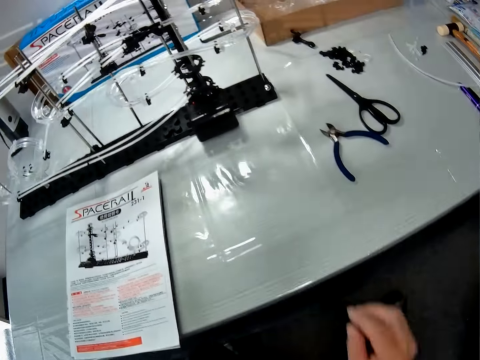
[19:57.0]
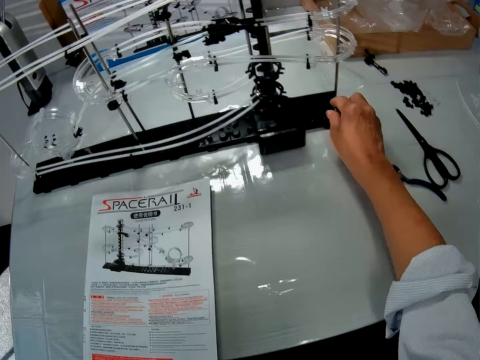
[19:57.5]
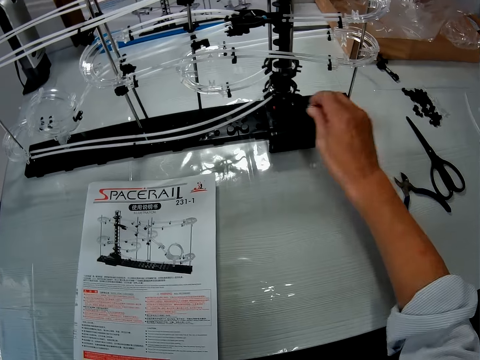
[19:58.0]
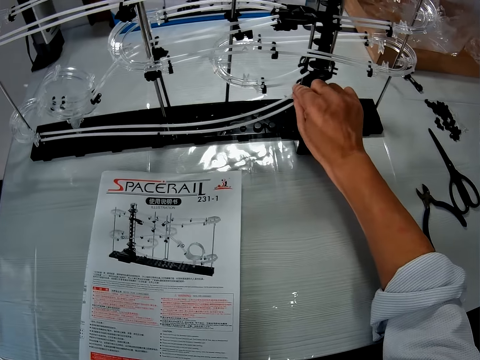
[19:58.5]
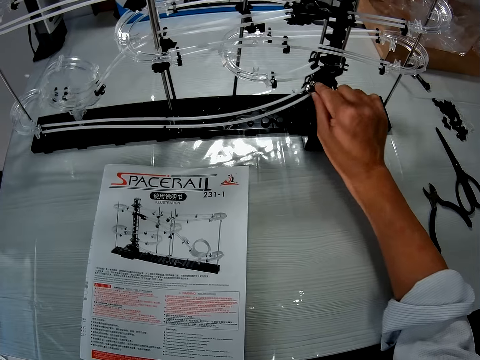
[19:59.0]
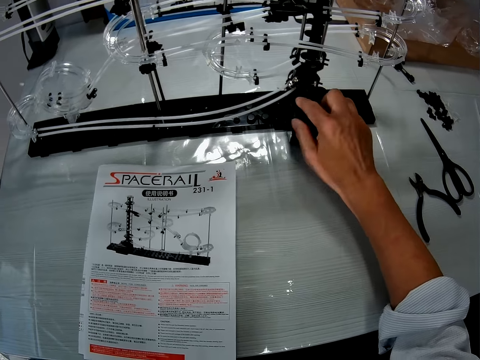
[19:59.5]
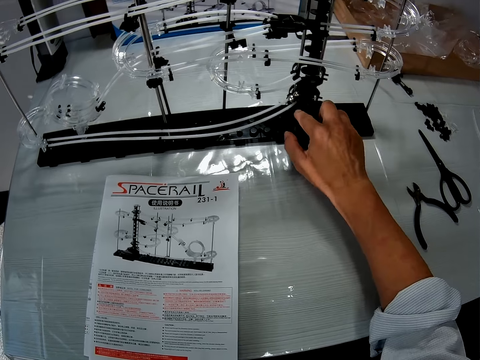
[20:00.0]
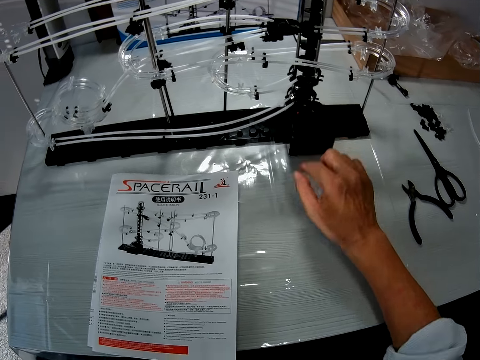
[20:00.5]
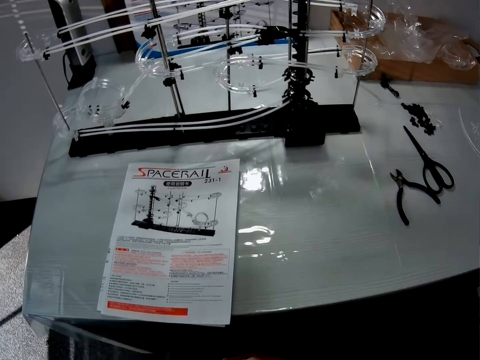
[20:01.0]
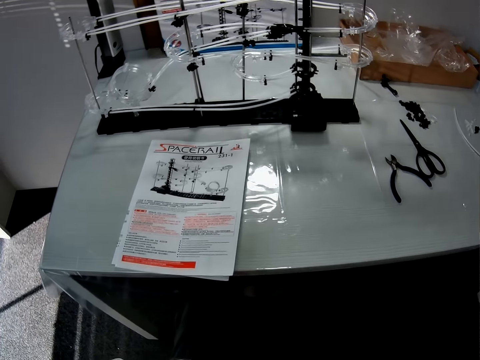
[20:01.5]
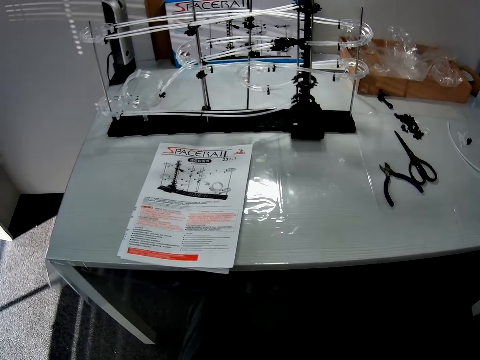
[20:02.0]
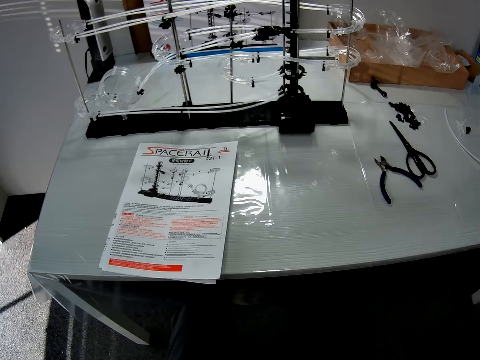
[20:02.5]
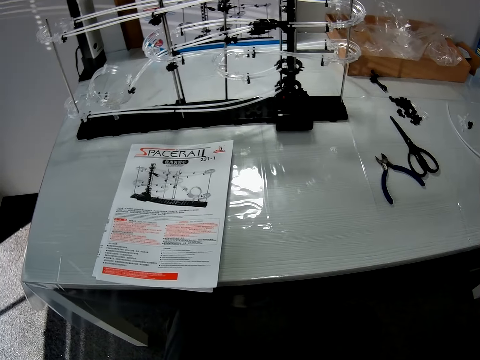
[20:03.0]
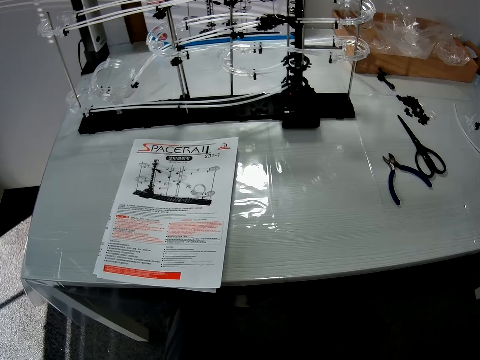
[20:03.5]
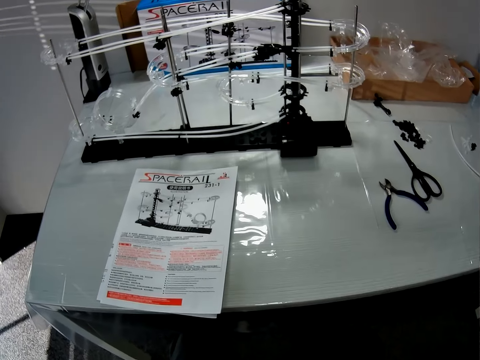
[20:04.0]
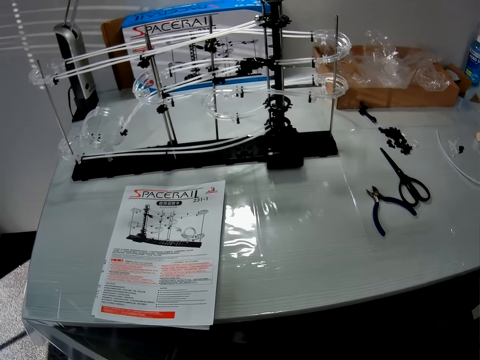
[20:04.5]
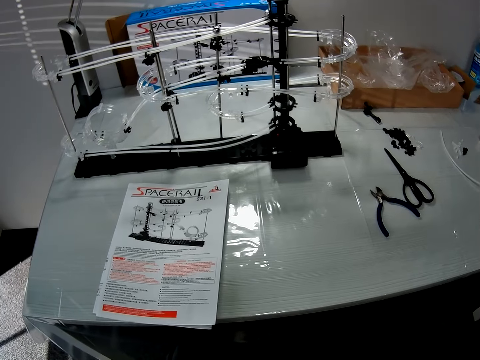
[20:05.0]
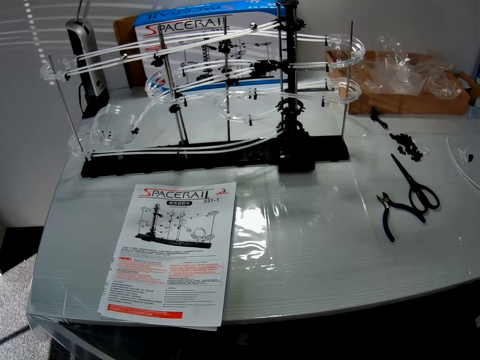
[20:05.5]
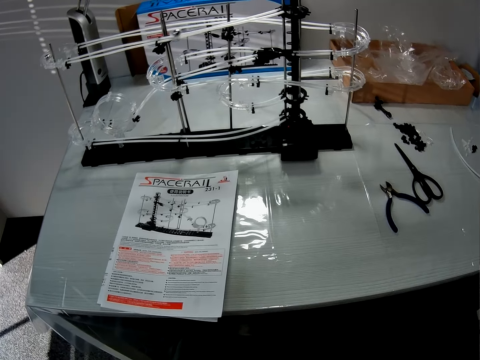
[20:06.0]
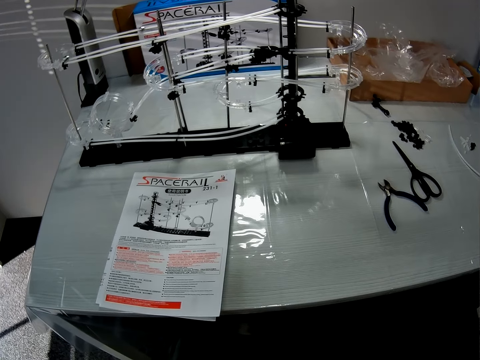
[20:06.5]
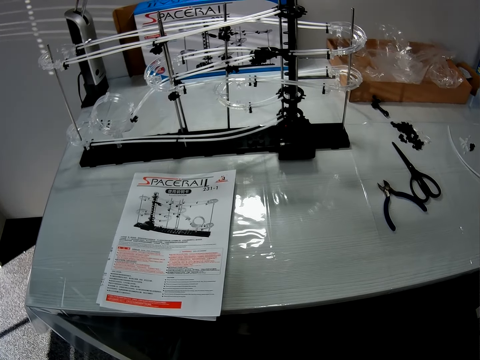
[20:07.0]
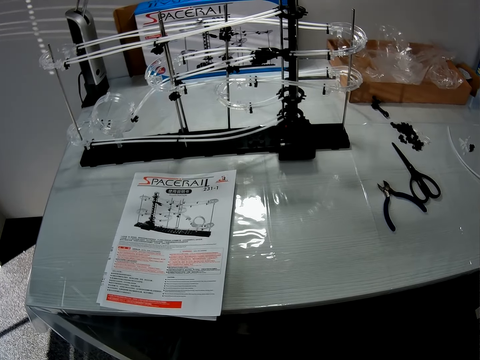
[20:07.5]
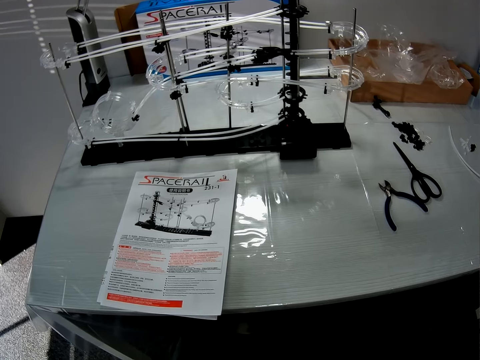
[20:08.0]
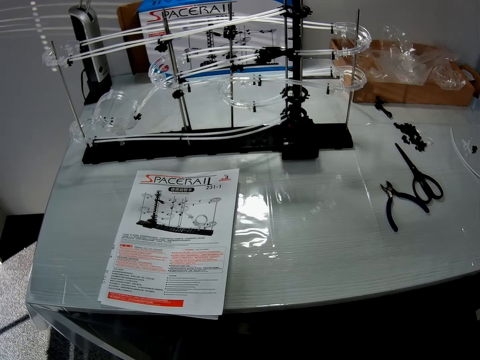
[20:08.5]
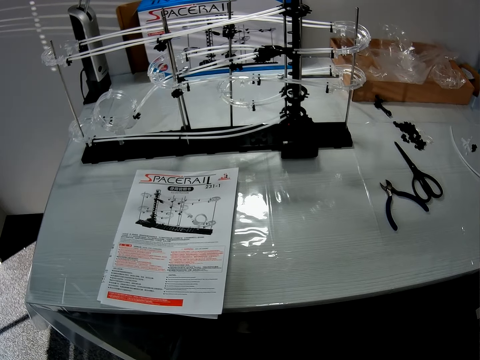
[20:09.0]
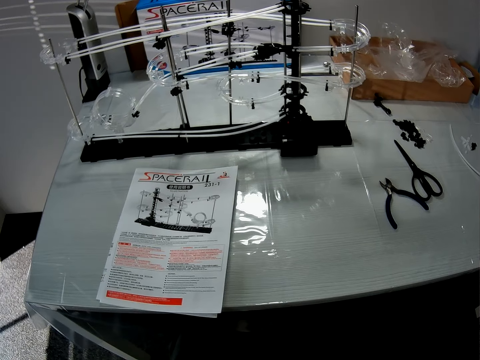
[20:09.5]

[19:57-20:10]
The camera wearer picks up the steel ball on the space rail, places the steel ball on the space rail, and presses a button on the space rail.

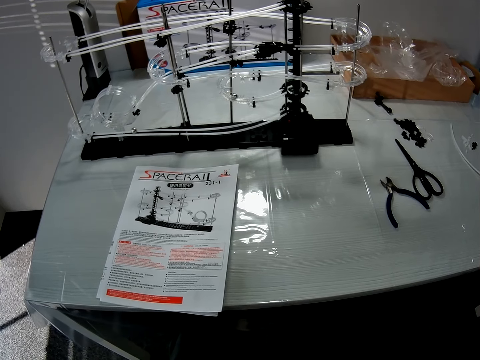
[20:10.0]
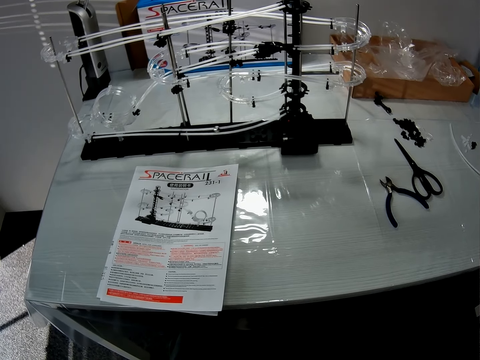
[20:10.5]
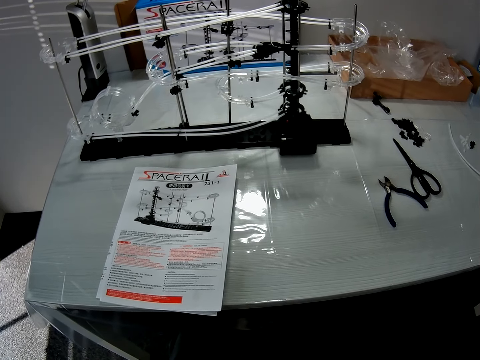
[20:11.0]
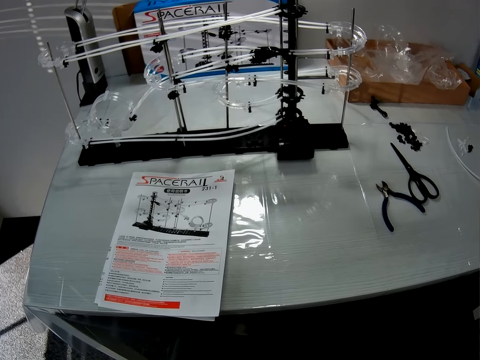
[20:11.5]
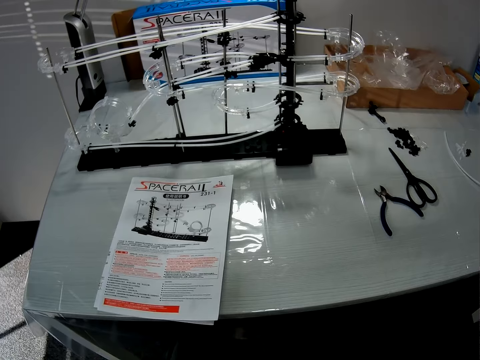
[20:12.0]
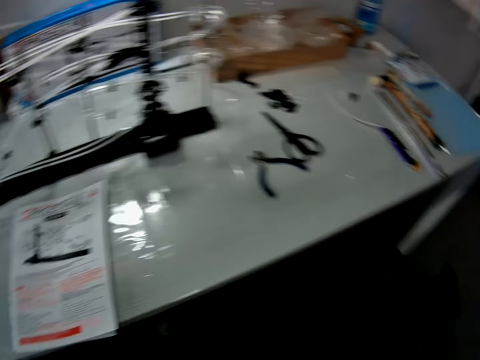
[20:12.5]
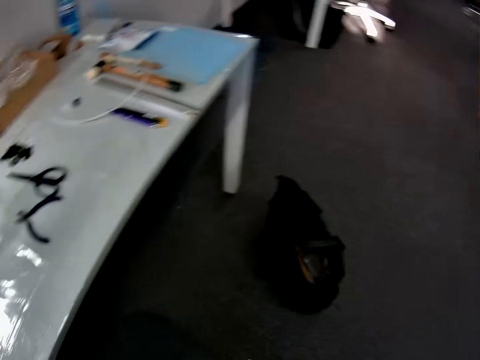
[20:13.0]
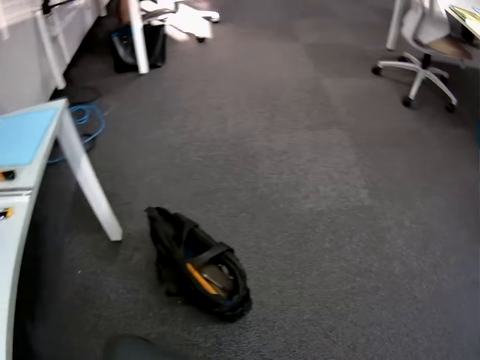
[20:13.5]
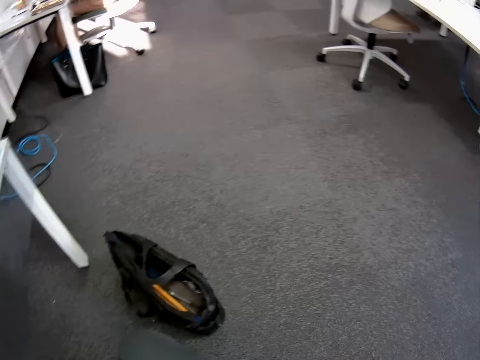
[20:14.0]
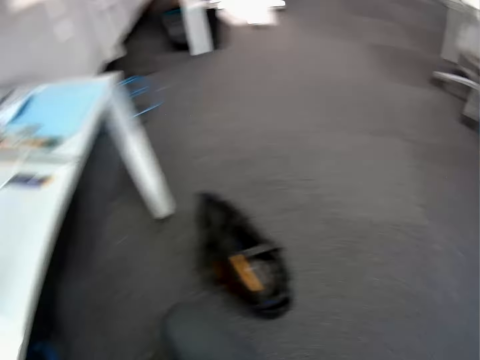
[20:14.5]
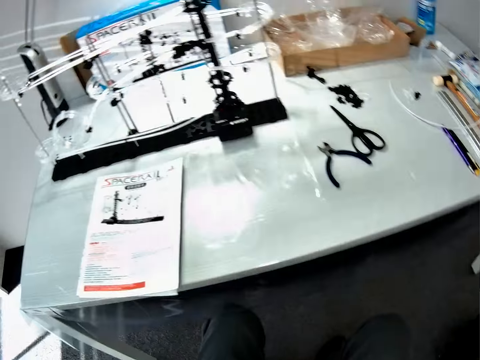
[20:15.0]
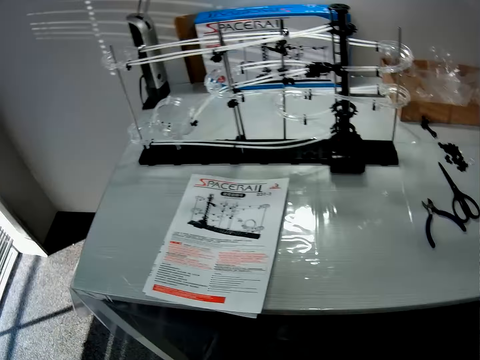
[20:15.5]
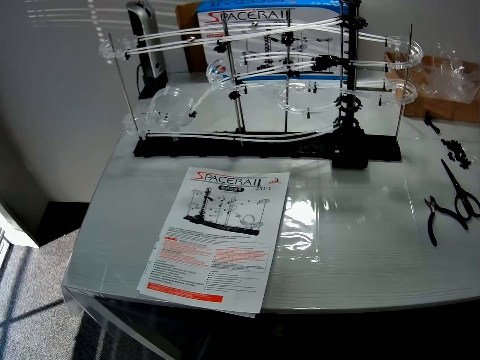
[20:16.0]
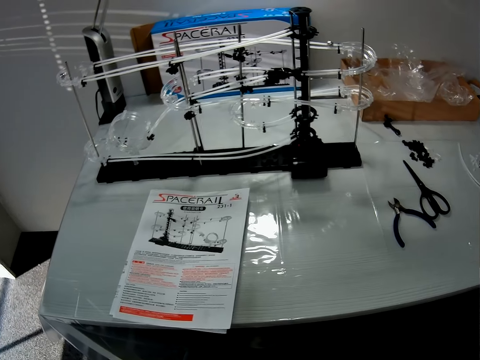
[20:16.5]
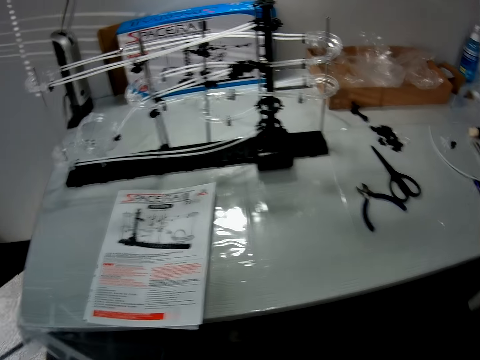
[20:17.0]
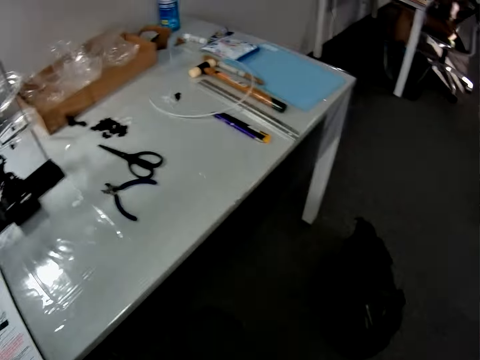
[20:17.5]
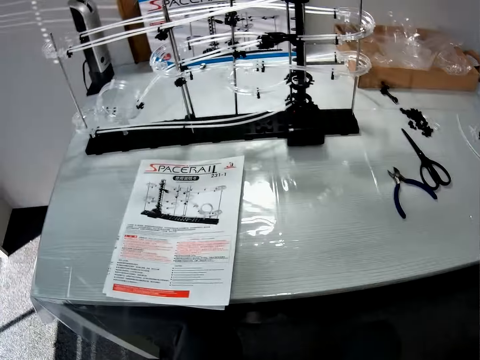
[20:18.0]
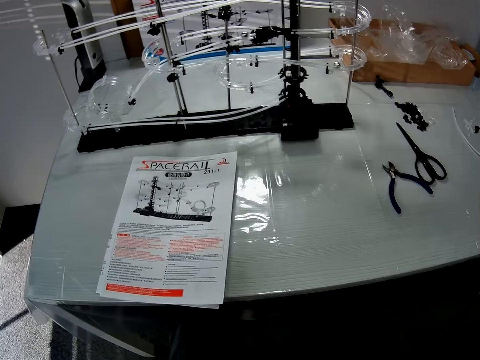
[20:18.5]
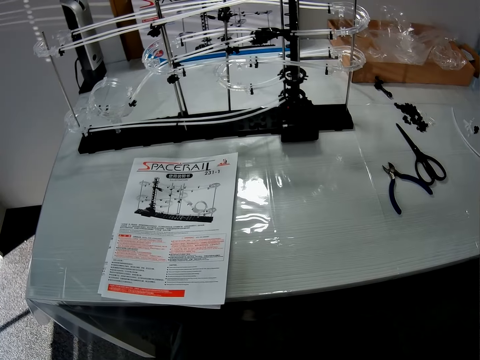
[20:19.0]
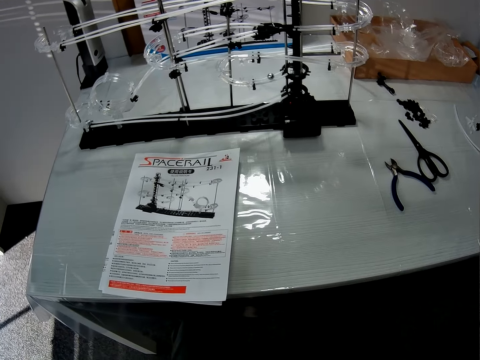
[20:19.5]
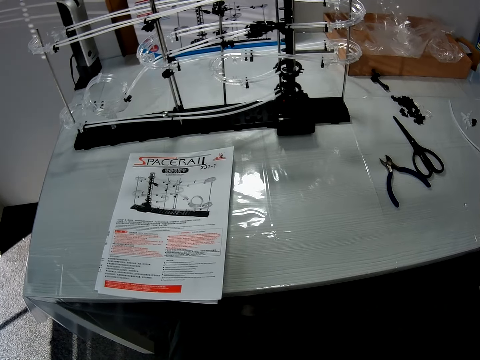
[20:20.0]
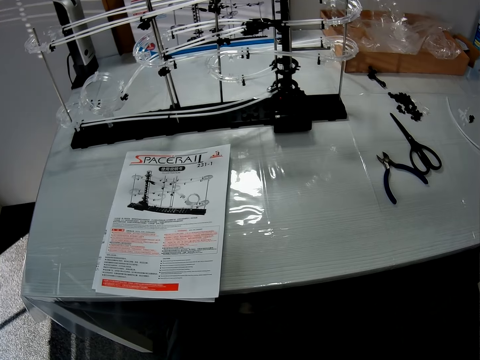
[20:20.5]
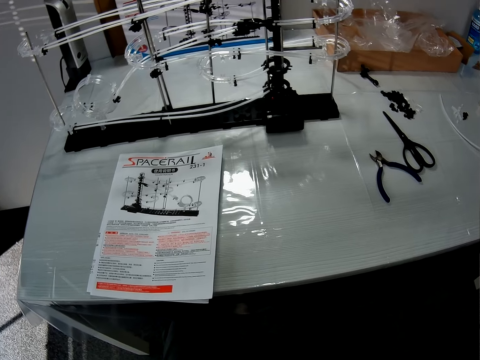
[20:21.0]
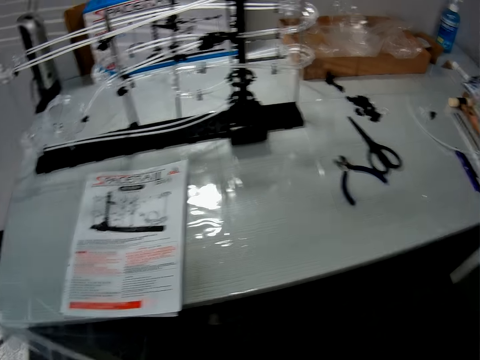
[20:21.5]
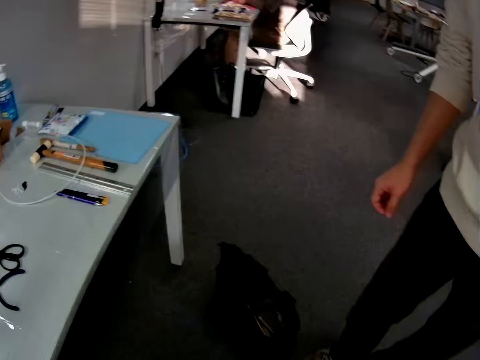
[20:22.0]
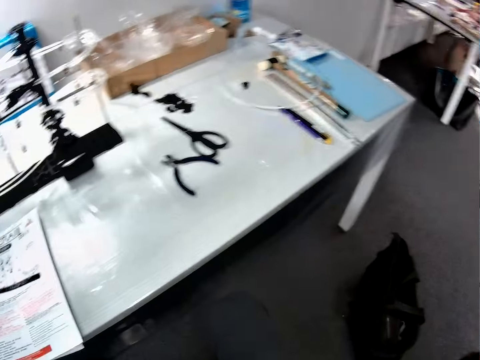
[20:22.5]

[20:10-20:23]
A person walks towards the camera wearer. The person stands beside the camera wearer.
